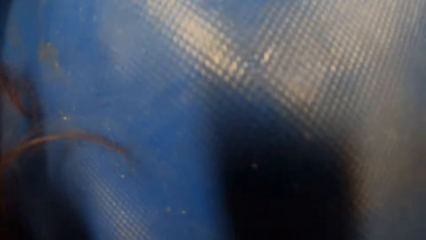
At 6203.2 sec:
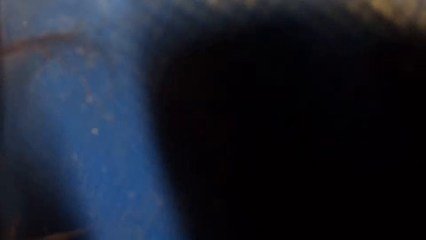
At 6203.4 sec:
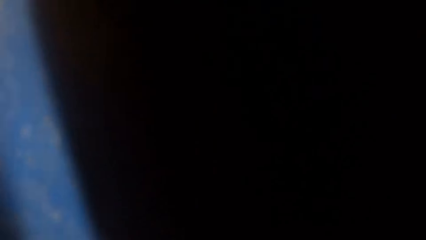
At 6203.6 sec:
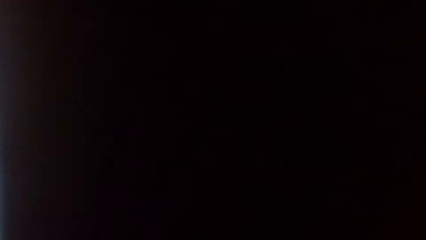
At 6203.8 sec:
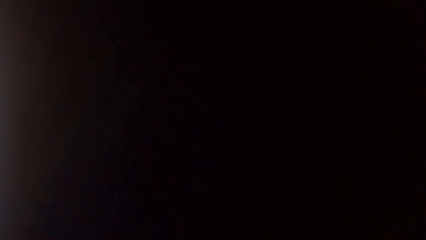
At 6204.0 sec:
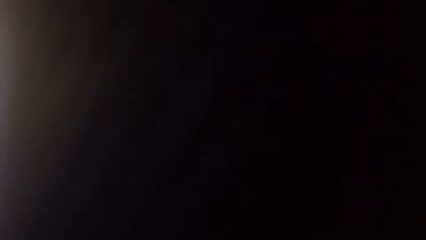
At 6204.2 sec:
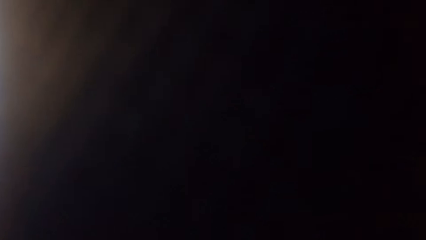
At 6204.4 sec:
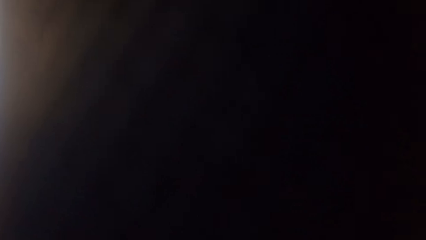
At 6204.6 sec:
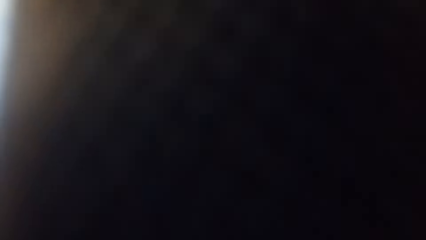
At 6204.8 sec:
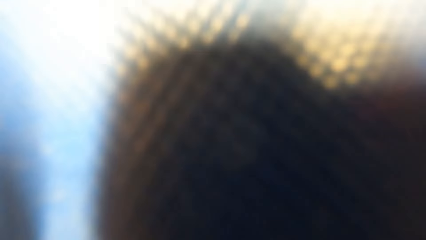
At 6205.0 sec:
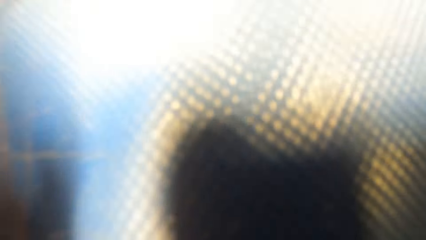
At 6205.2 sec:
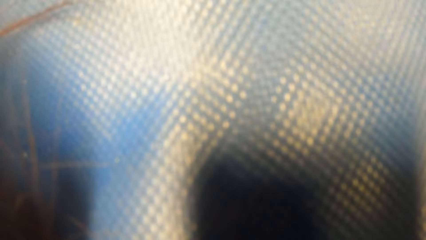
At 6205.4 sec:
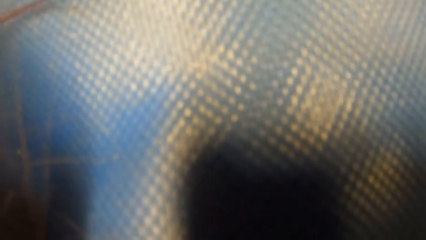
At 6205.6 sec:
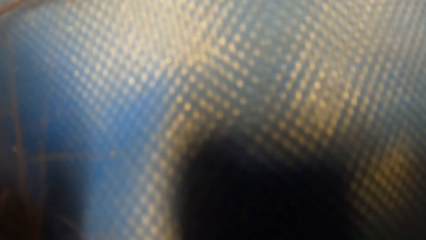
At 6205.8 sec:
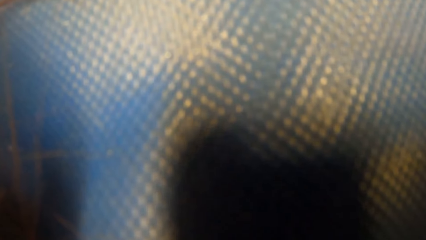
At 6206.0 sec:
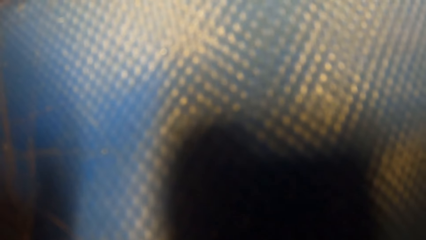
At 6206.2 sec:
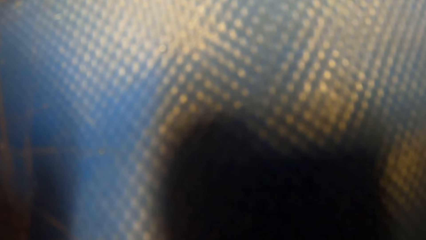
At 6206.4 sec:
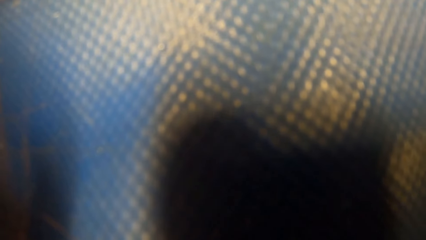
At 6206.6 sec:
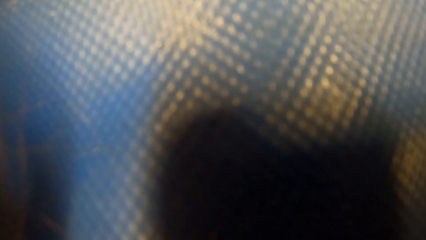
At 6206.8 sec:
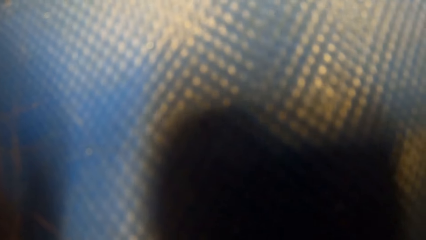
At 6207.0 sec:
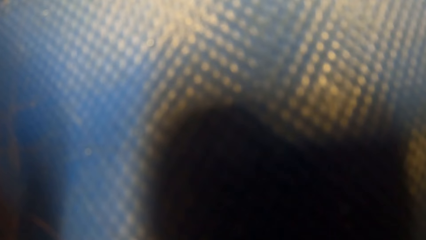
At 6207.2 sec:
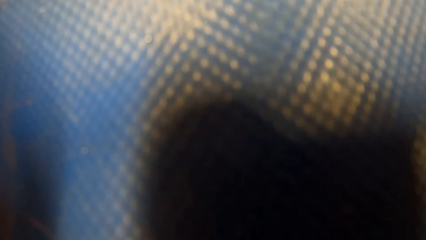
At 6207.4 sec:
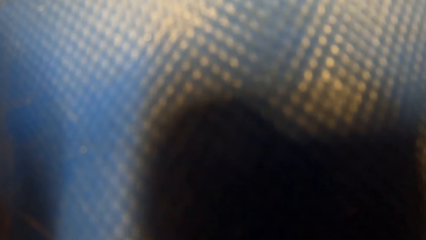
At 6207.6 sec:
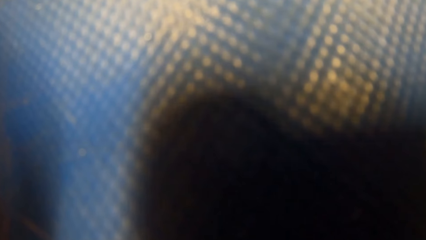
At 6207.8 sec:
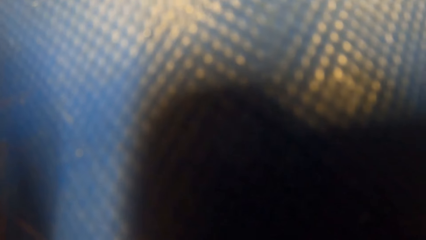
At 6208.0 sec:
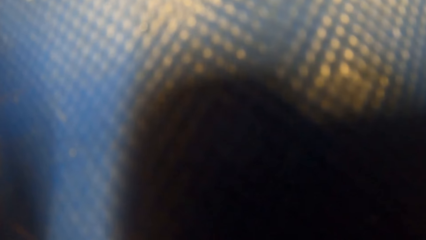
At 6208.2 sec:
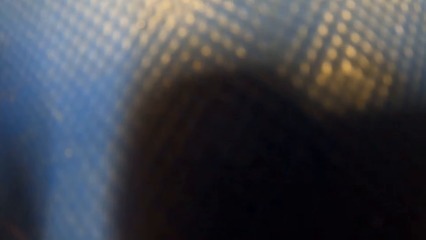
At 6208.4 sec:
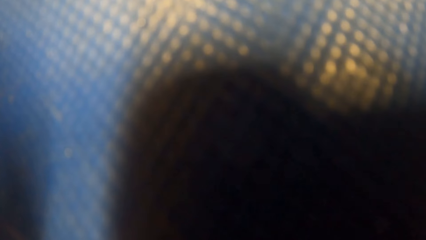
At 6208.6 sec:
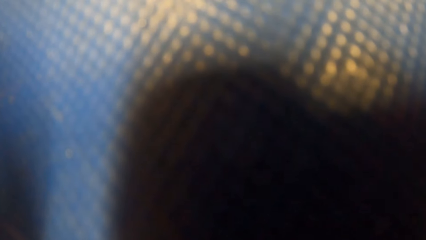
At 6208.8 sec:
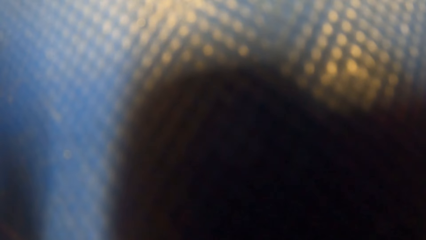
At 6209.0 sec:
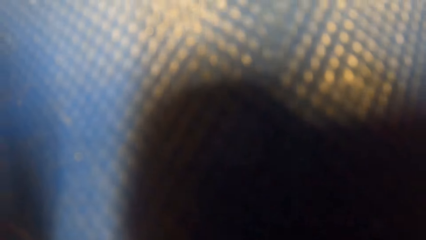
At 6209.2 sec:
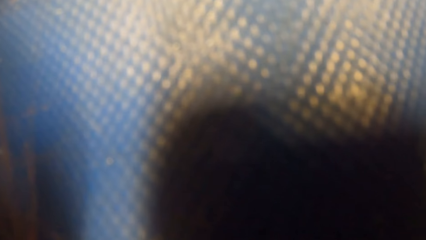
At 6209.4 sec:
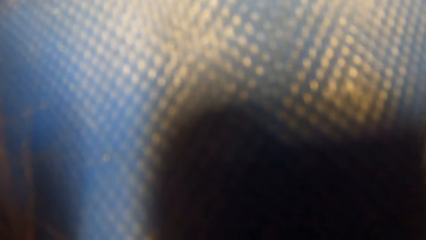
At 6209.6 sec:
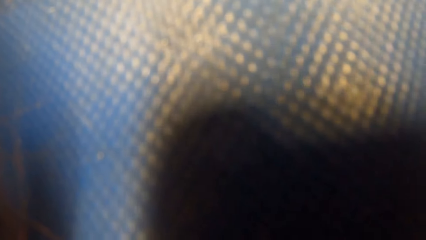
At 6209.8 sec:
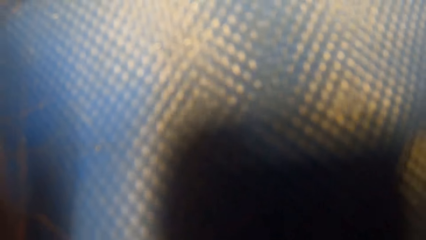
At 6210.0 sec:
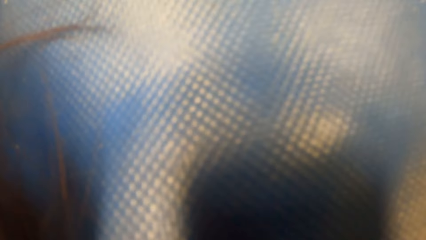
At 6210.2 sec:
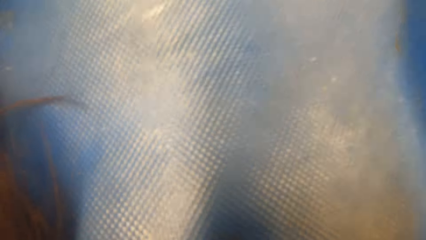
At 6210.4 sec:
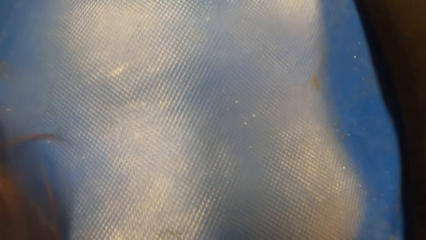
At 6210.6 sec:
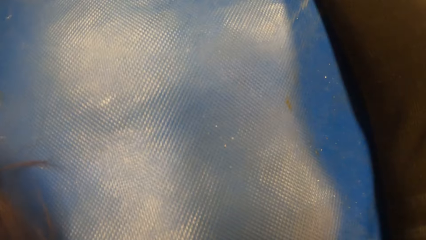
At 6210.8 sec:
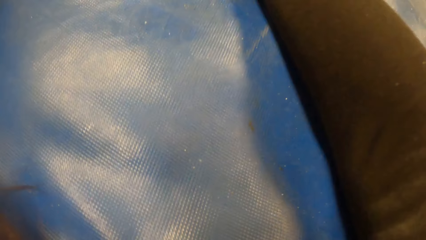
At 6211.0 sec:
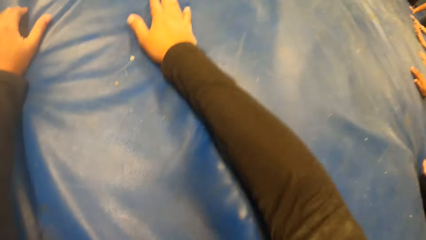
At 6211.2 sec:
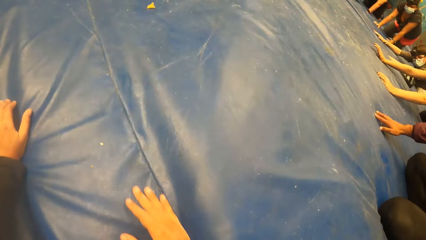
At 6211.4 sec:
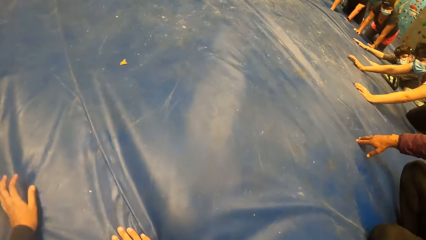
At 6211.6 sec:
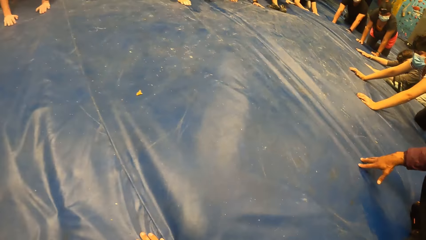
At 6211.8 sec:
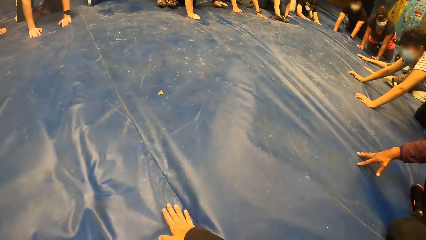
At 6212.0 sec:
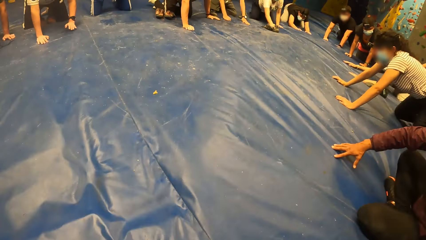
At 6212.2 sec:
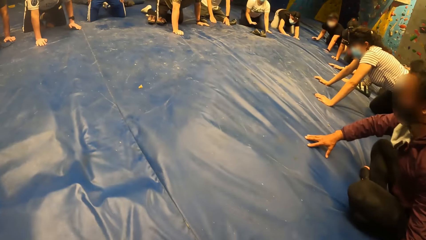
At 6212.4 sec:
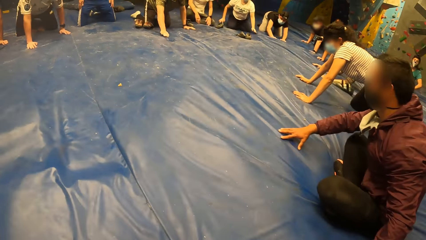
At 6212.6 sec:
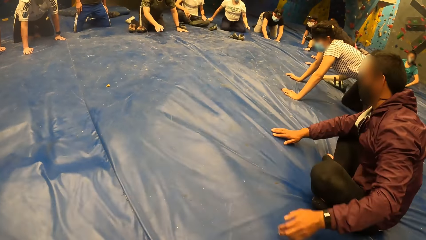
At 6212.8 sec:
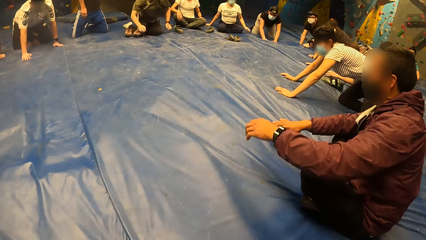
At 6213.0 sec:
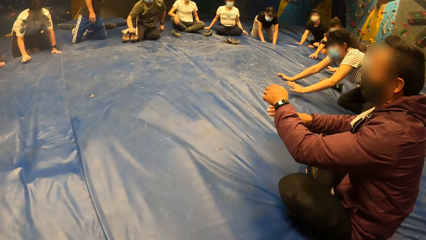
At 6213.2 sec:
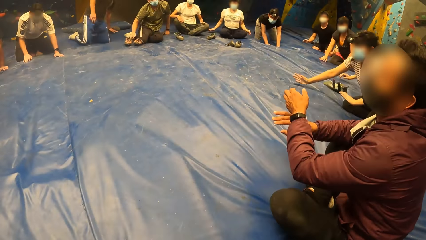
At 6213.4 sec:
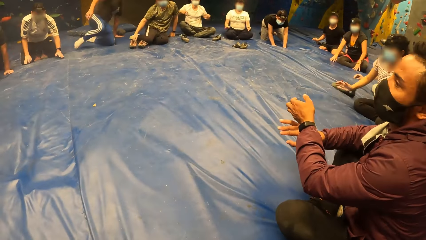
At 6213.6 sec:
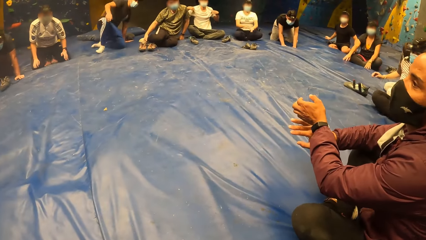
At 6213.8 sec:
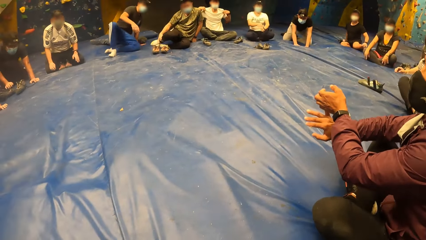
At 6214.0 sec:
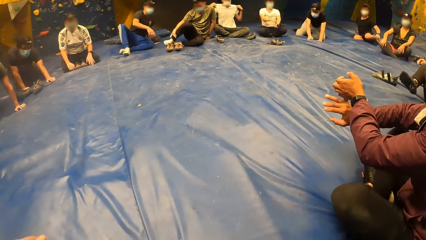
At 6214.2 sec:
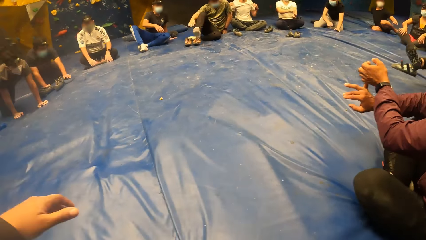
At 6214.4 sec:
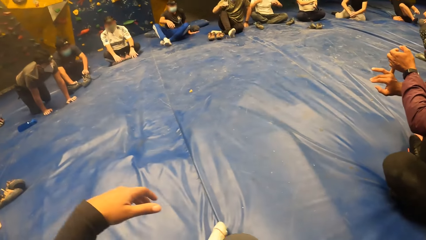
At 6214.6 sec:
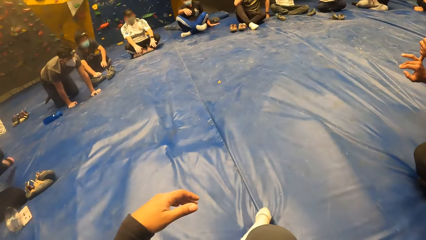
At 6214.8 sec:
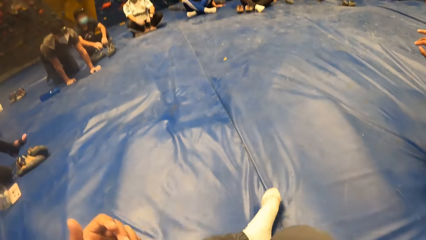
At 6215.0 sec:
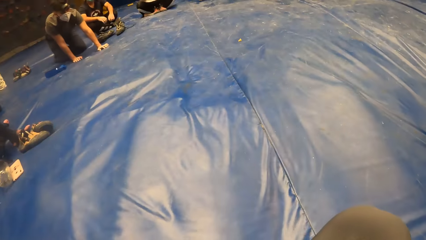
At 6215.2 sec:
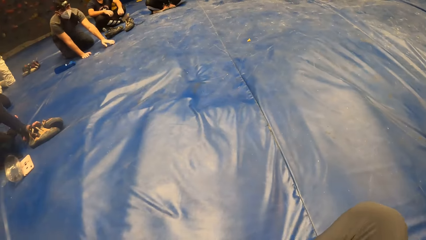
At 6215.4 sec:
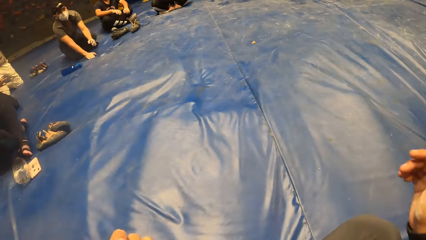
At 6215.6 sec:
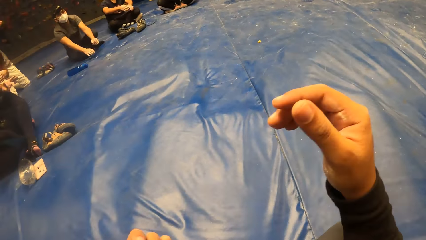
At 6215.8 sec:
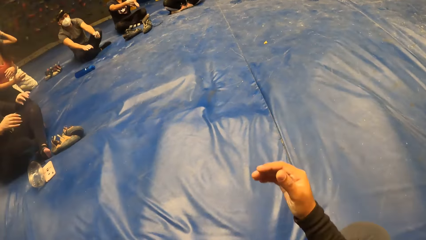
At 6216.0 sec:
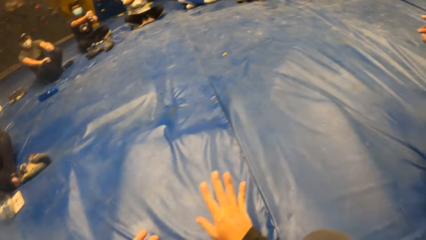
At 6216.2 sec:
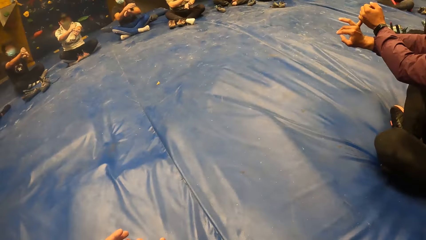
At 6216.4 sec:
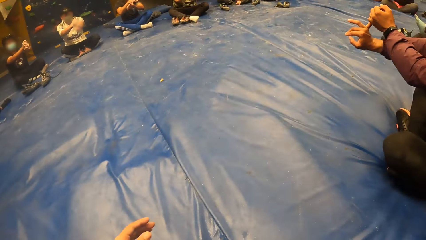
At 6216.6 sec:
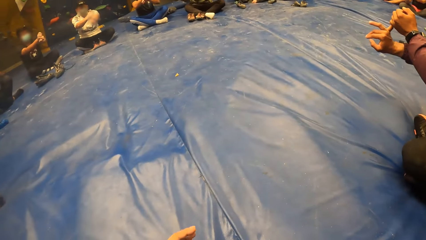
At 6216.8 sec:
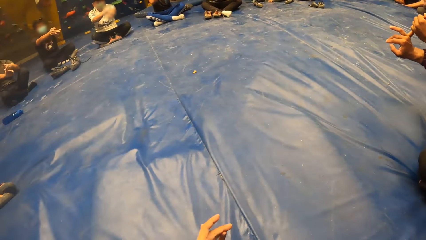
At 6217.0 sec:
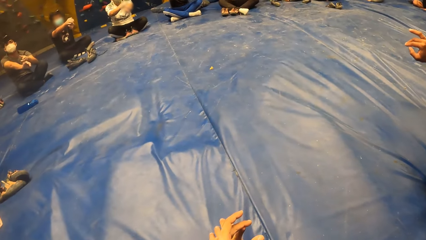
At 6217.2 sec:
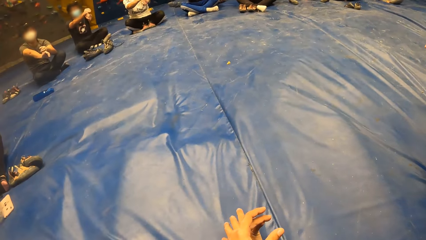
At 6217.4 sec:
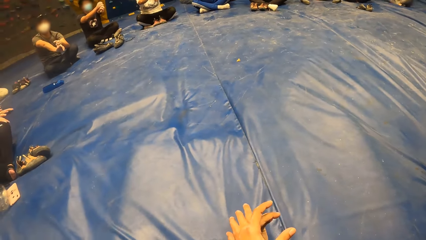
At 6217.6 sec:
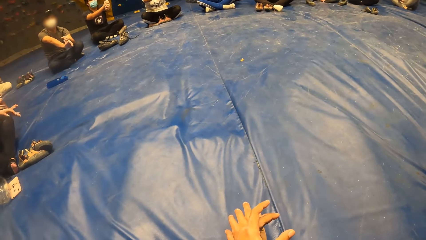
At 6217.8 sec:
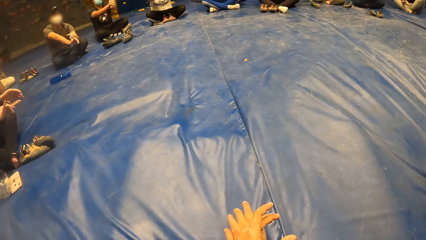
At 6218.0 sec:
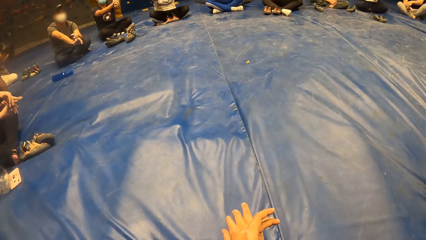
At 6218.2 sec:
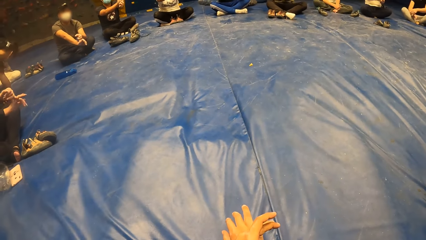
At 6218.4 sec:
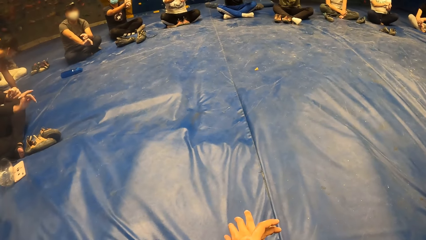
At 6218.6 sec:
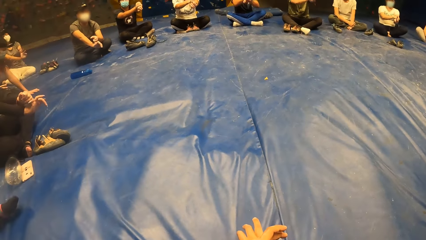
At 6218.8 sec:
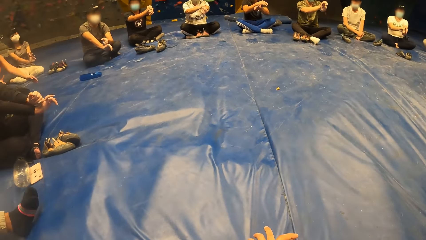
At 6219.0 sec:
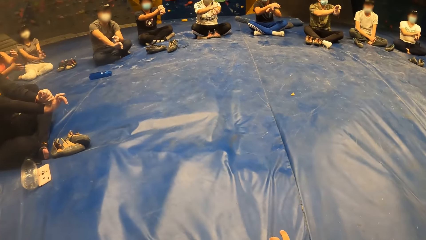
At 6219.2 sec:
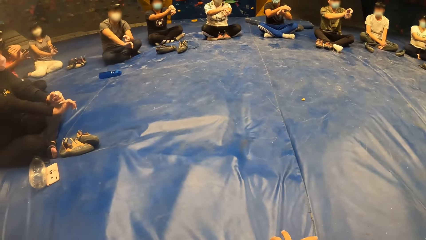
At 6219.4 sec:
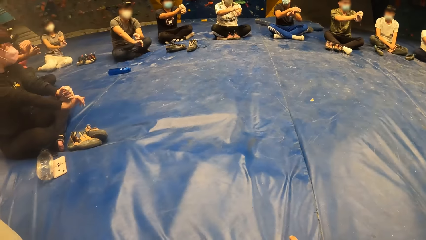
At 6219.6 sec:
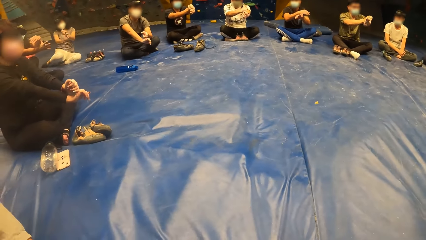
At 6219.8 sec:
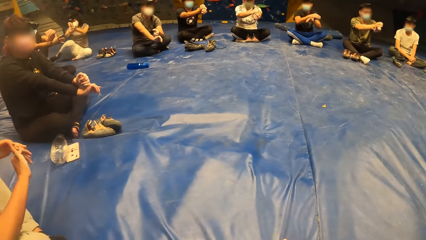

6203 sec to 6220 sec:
The camera wearer places her head on the floor. She lifts her head from the floor with the group of people. The man sits on the floor with the group of people. A woman sits on the floor. The man pulls his right pinky finger with his left hand along with the group of people. The camera wearer sits on the blue mattress. She pulls her right pinky finger with her right hand. She exercises with her hands.
